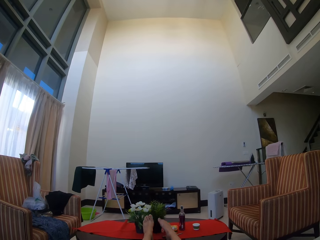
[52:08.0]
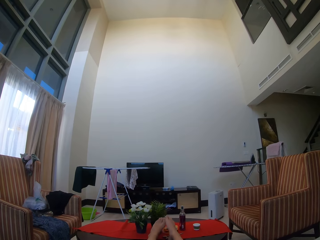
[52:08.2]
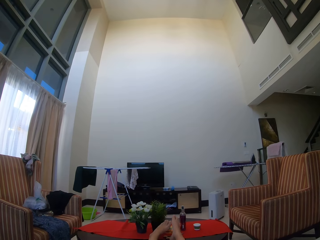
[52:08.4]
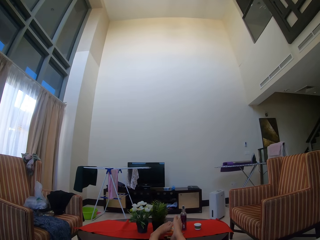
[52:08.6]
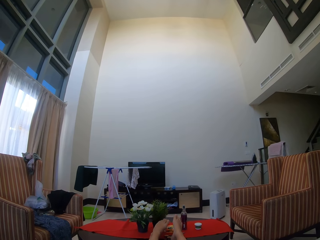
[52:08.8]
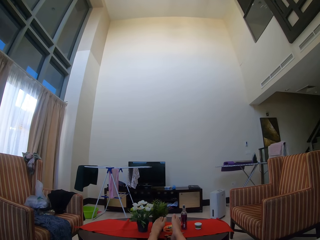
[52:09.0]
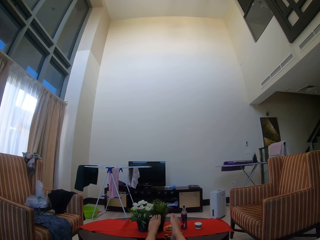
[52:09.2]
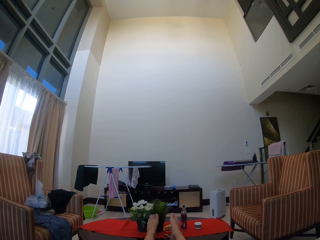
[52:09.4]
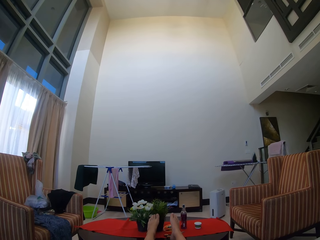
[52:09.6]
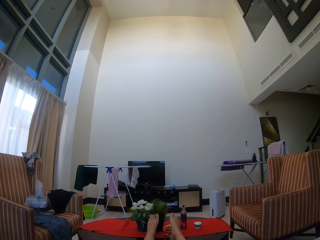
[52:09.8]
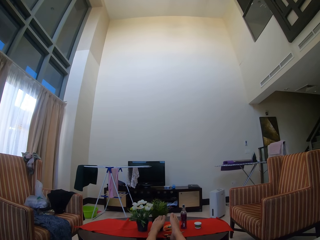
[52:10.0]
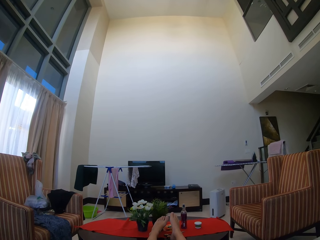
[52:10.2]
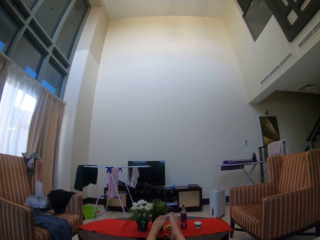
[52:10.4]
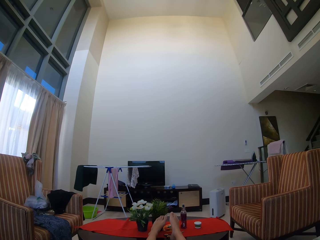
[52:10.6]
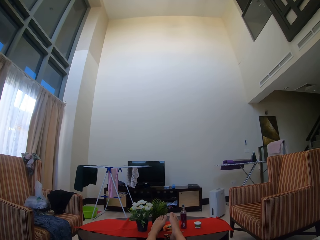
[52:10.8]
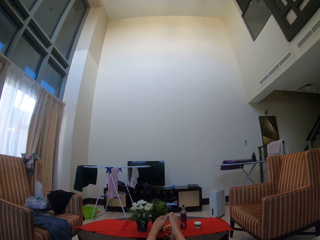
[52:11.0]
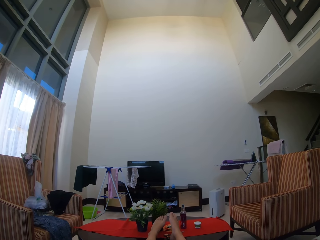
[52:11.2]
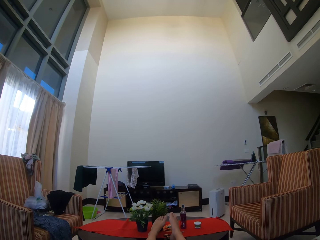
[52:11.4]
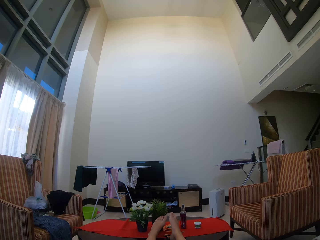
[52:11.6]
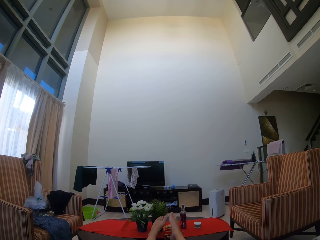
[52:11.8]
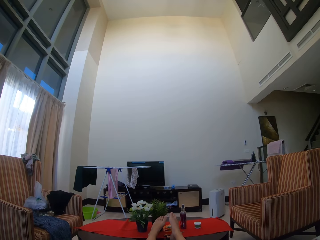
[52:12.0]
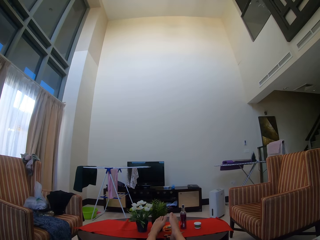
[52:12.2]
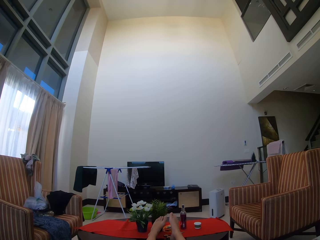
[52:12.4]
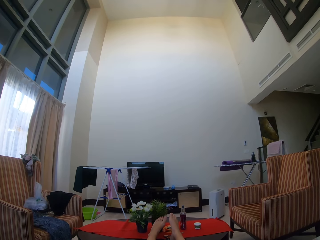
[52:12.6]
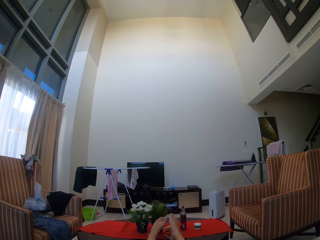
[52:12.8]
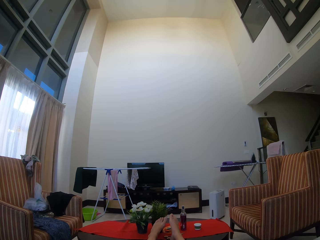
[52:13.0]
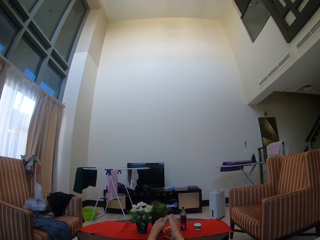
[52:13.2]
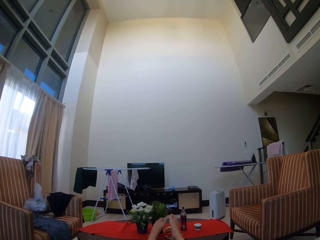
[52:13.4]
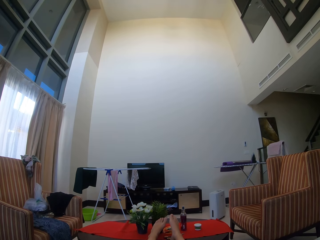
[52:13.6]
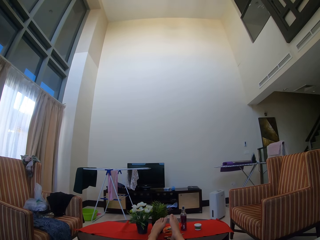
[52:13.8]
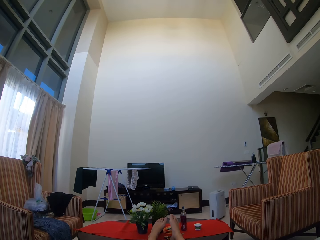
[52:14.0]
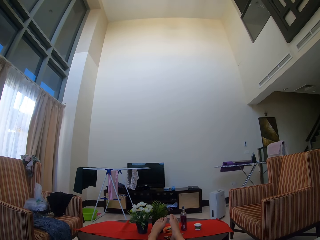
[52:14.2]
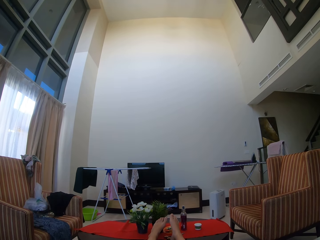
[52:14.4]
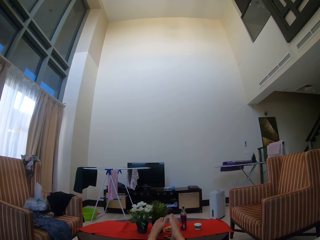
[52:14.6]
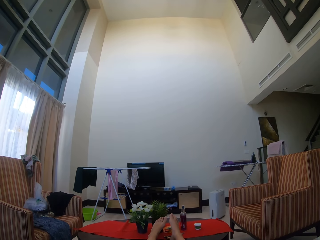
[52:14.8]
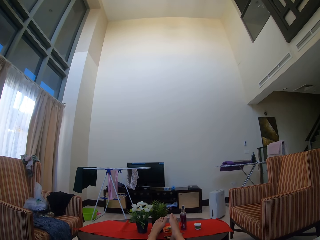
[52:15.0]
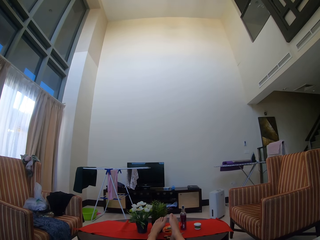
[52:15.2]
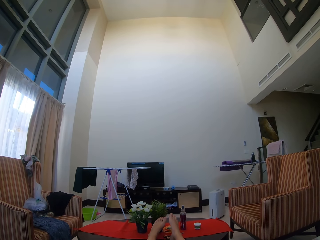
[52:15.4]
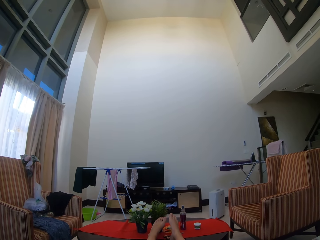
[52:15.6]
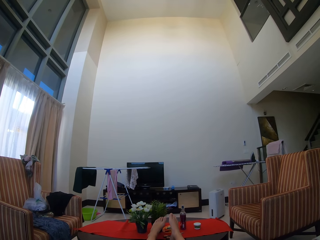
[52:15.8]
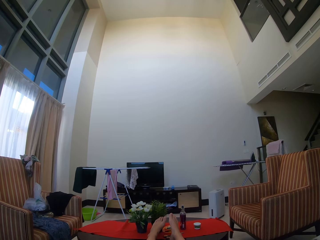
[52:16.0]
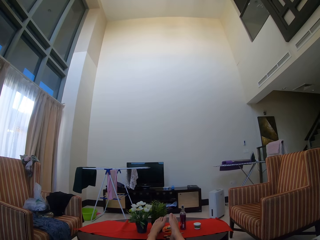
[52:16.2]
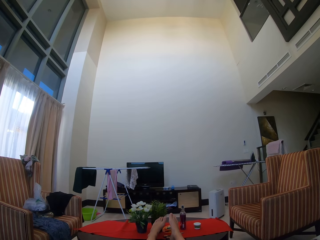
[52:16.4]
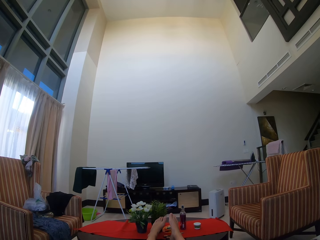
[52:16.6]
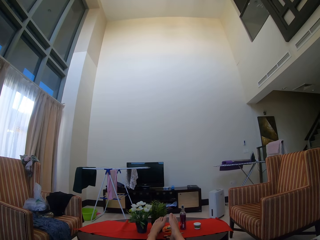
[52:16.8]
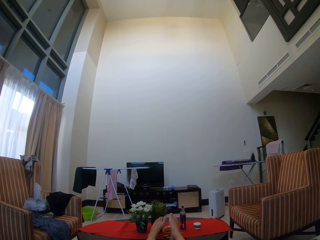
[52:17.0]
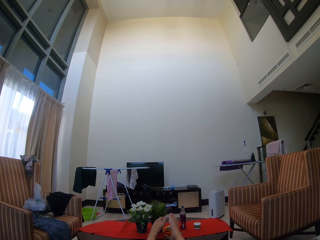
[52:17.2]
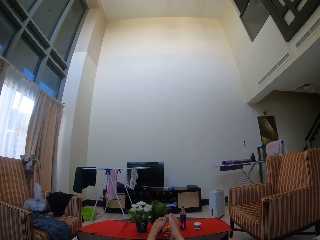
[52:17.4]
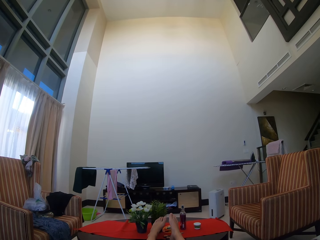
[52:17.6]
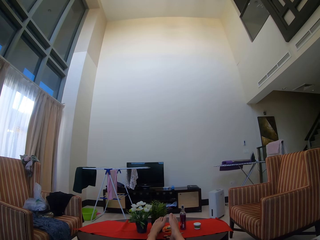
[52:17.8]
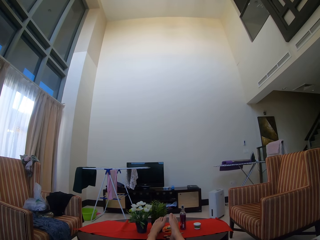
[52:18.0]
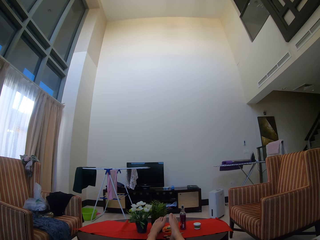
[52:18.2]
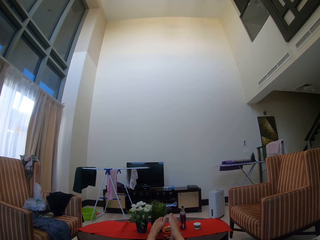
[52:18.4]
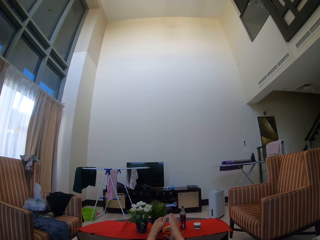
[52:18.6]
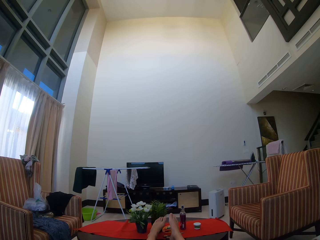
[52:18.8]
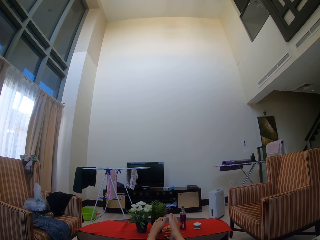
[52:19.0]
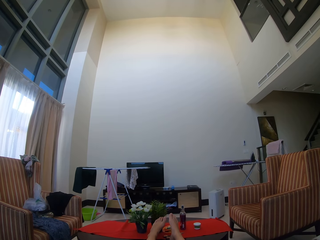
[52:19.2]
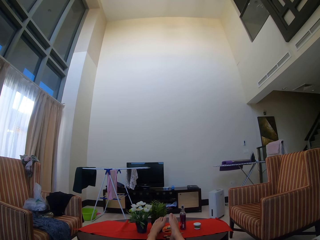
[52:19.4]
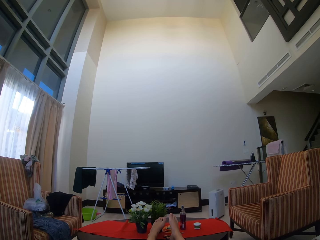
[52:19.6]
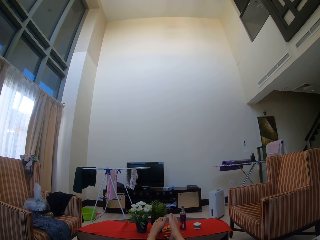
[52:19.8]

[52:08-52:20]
The camera wearer sits in a couch.

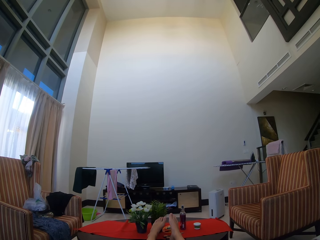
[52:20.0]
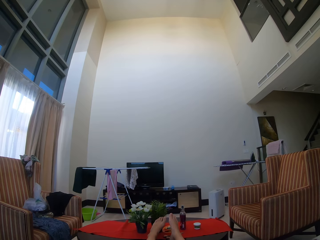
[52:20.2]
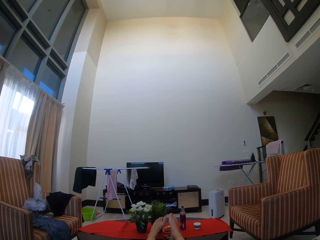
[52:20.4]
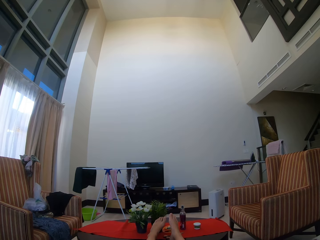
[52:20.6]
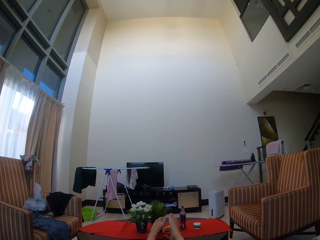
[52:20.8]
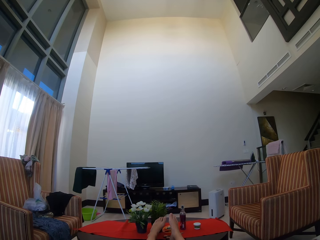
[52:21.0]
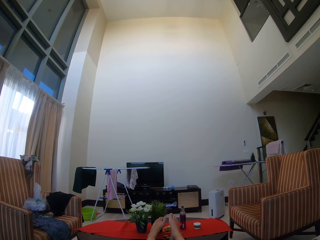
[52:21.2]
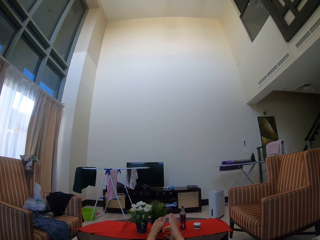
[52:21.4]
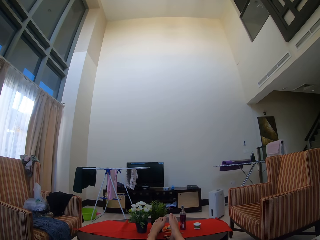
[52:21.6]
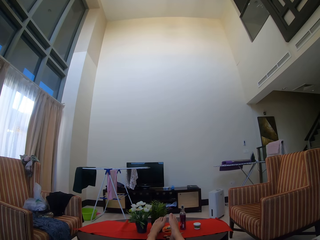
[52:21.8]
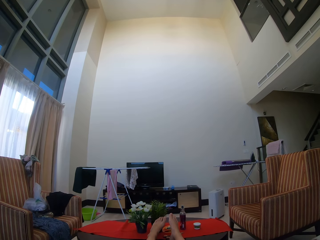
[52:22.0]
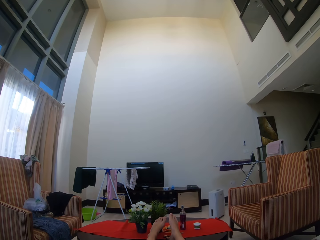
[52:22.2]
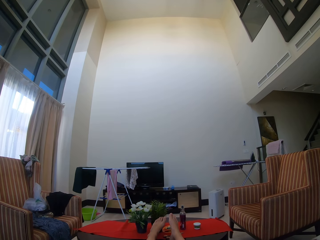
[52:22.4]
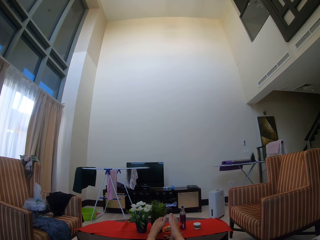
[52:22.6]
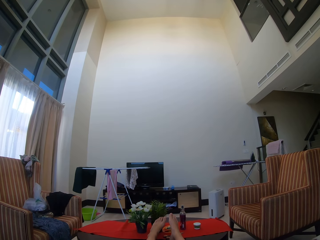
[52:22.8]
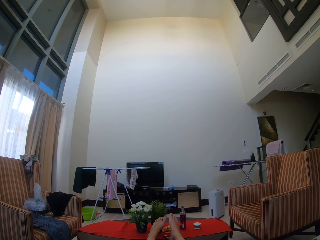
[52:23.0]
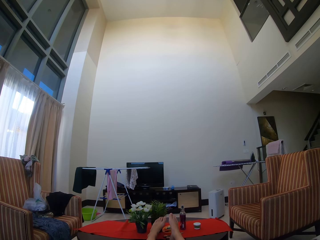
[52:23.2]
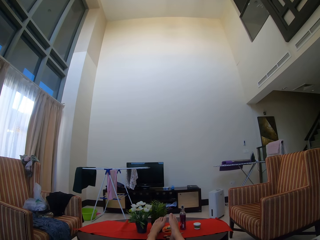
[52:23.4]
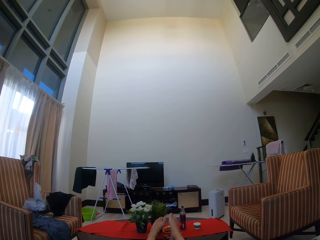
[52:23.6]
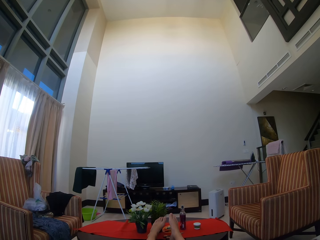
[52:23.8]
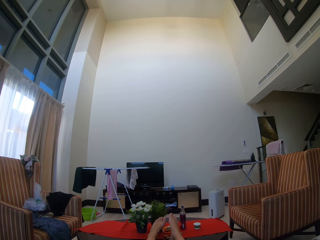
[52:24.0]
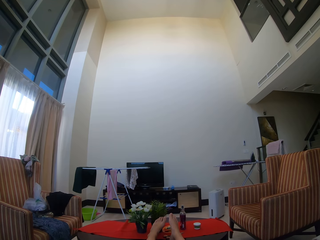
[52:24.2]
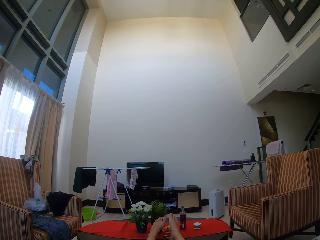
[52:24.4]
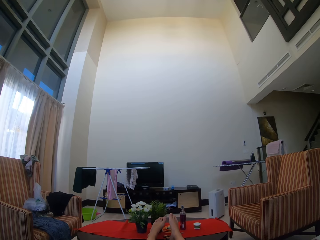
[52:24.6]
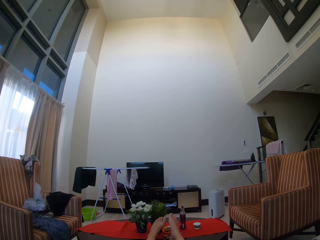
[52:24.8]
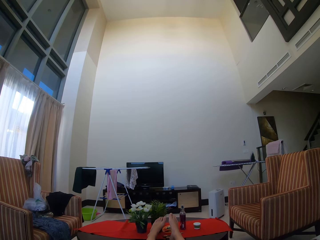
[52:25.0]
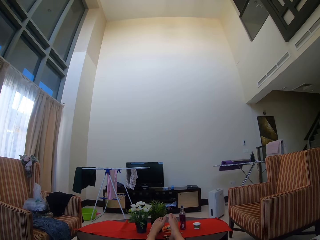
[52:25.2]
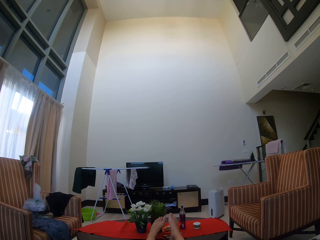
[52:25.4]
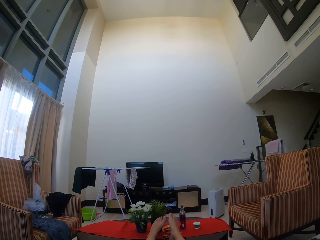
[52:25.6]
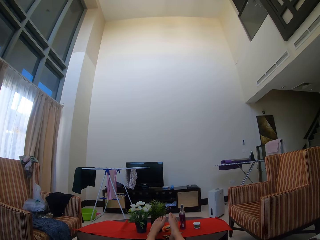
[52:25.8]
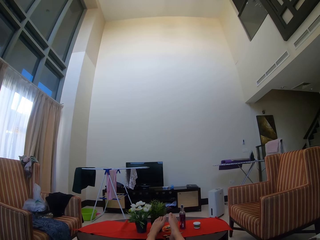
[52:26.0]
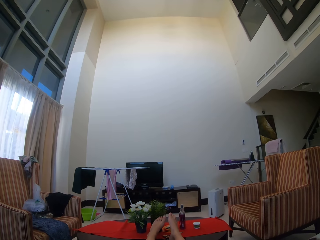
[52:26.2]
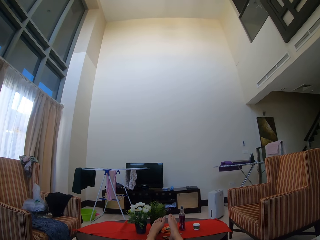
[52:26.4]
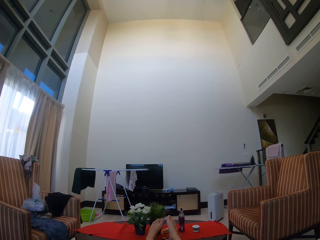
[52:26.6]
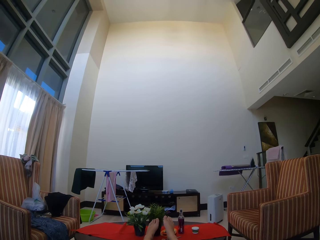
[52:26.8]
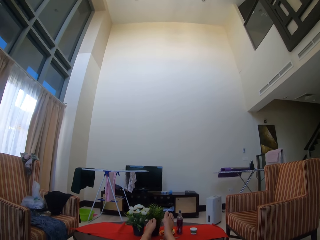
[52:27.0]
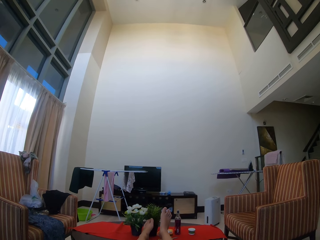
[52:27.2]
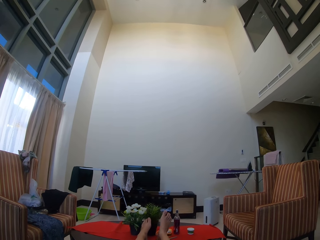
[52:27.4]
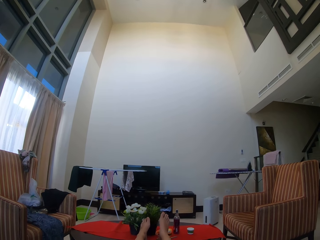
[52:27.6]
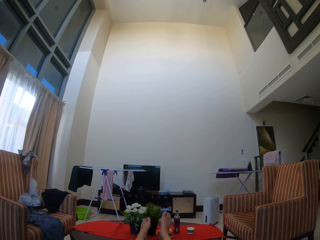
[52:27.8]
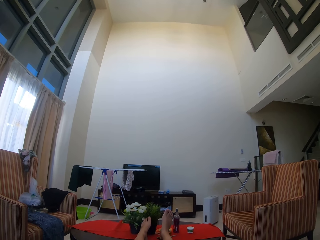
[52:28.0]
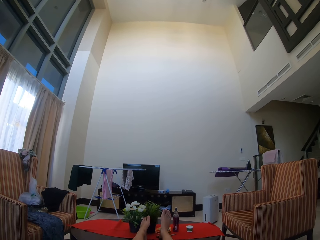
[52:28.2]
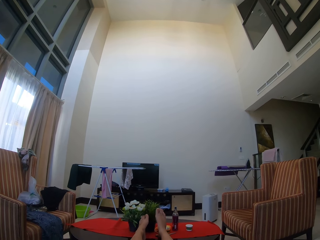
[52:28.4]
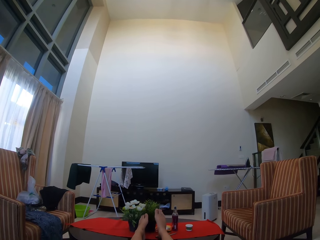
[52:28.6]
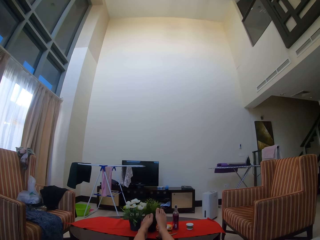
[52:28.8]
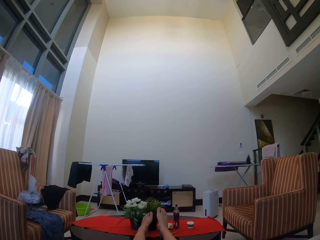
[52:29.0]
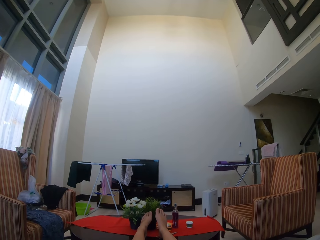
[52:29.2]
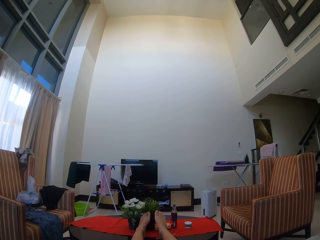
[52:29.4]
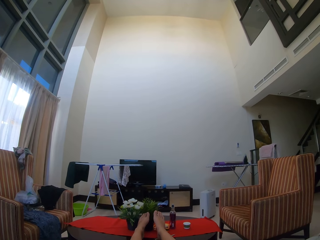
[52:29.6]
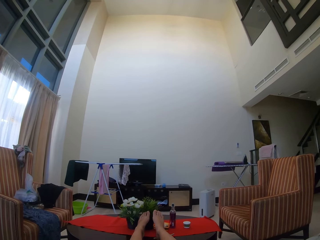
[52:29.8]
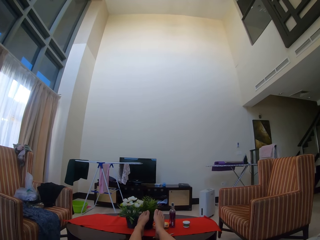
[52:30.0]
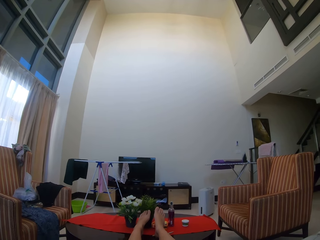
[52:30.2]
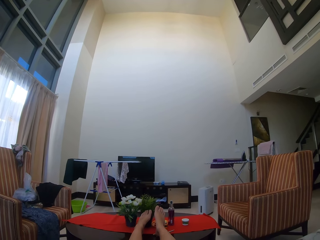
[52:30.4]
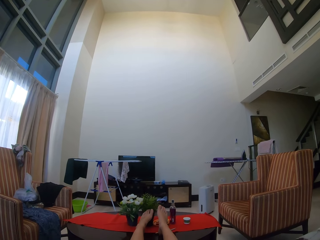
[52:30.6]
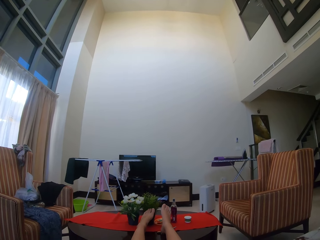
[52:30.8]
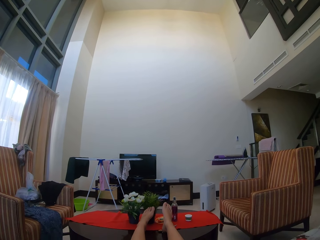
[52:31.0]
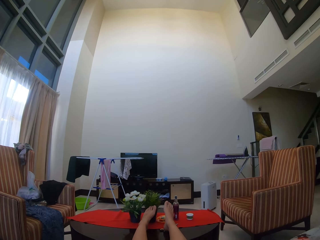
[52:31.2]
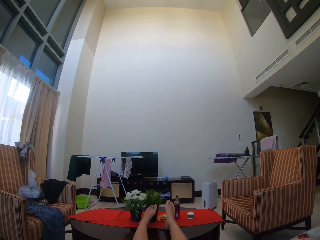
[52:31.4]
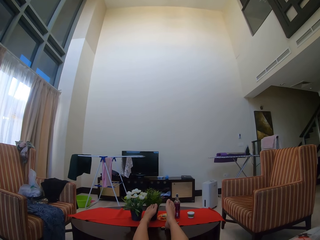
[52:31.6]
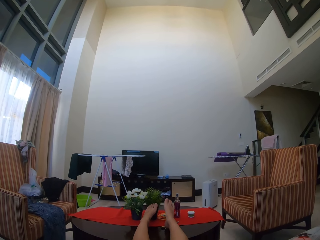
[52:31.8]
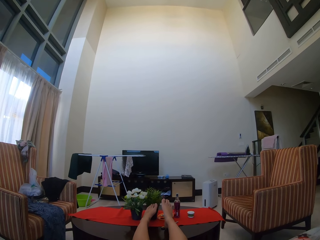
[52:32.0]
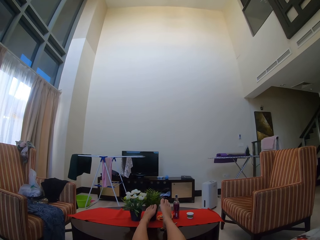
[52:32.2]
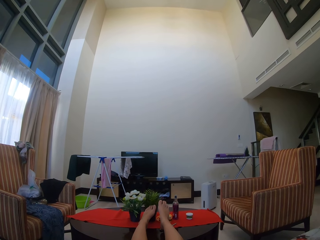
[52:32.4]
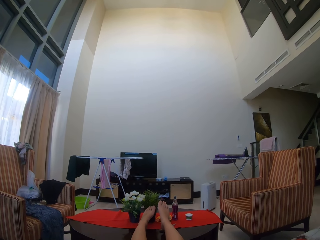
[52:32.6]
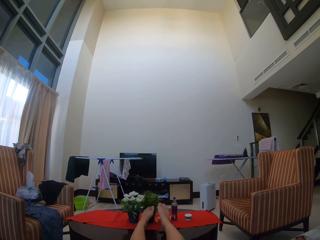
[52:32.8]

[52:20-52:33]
The camera wearer moves the legs.
